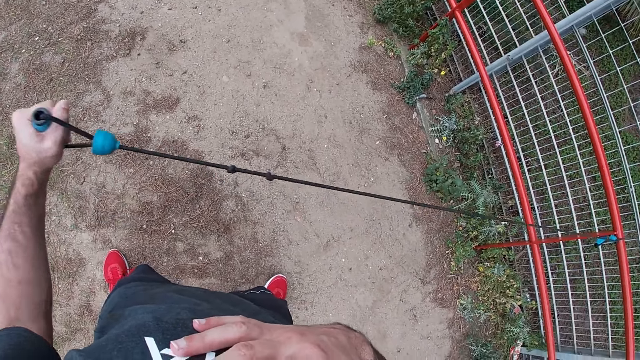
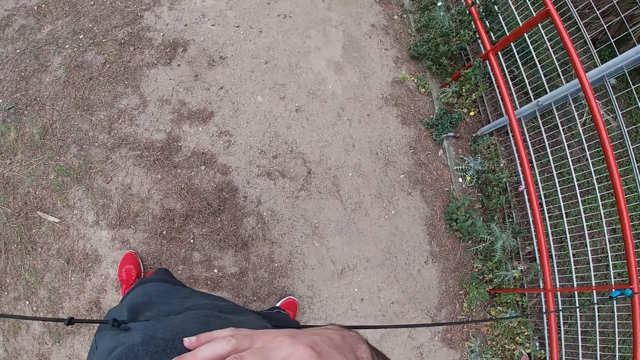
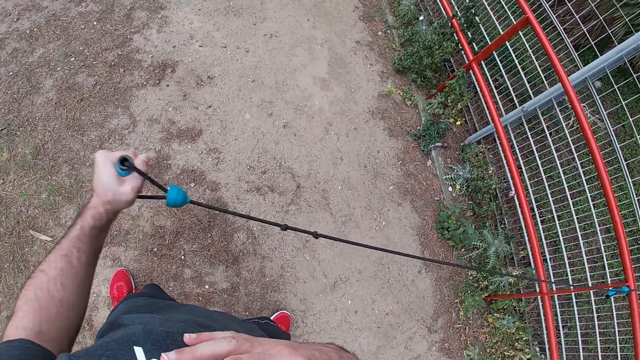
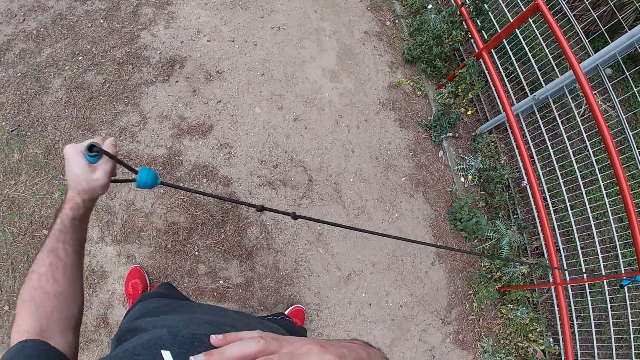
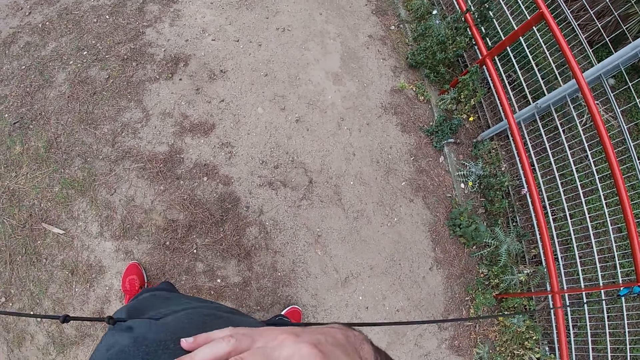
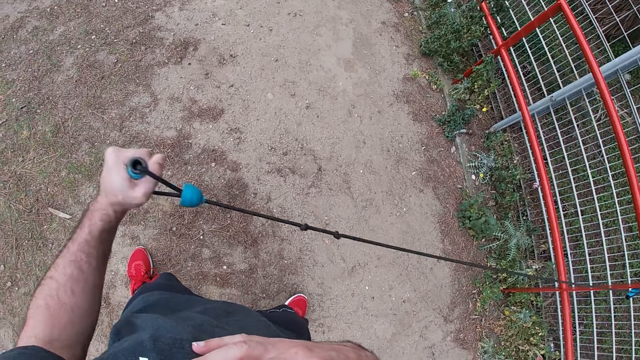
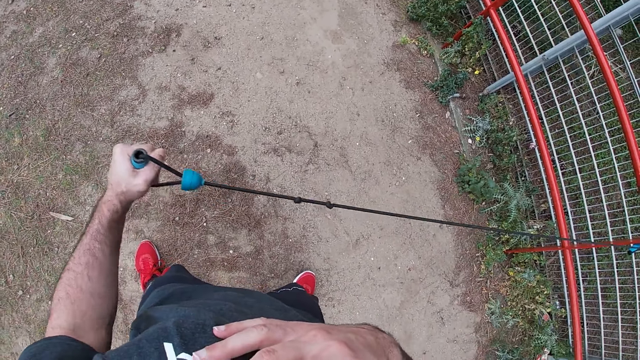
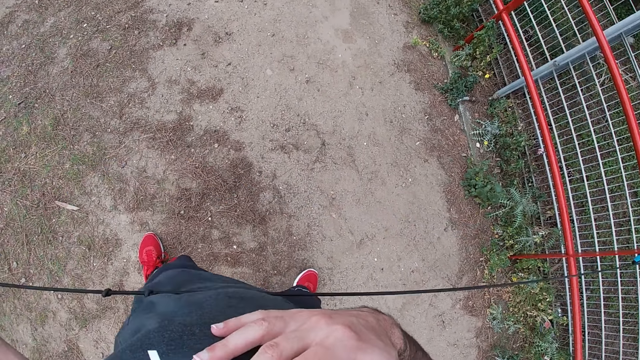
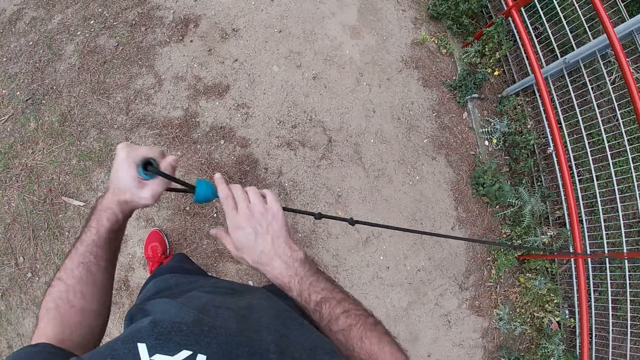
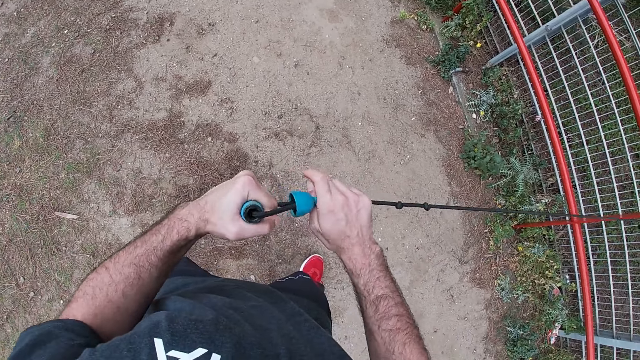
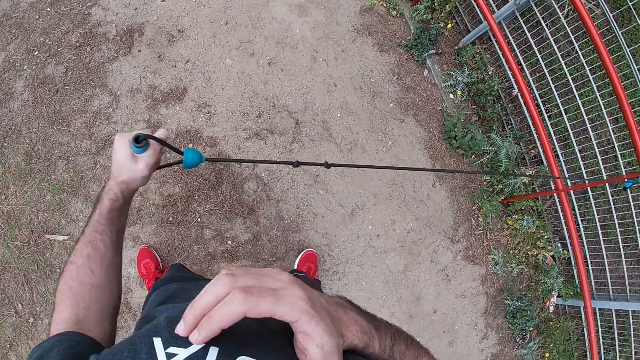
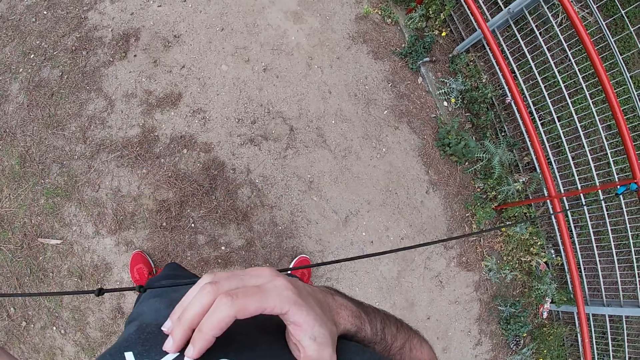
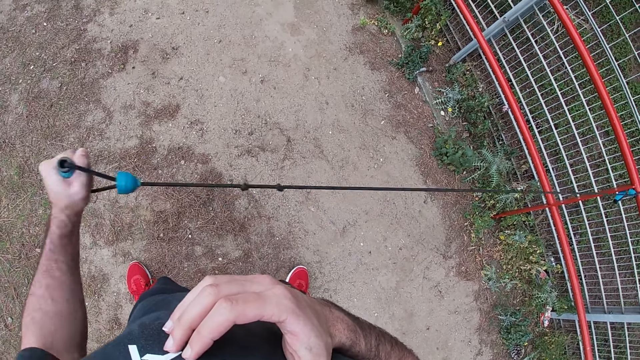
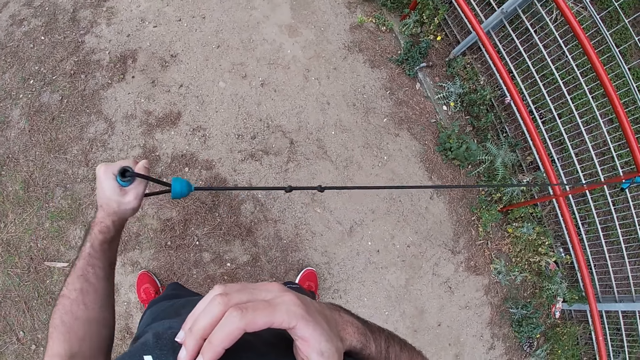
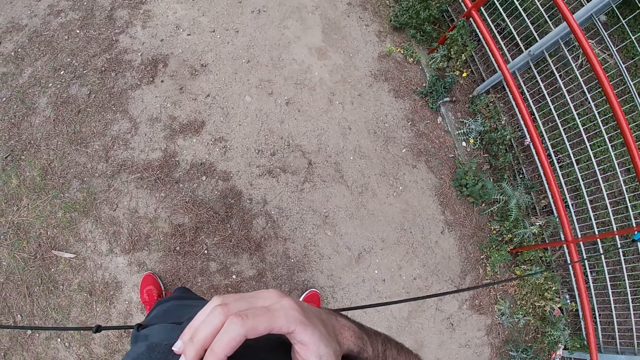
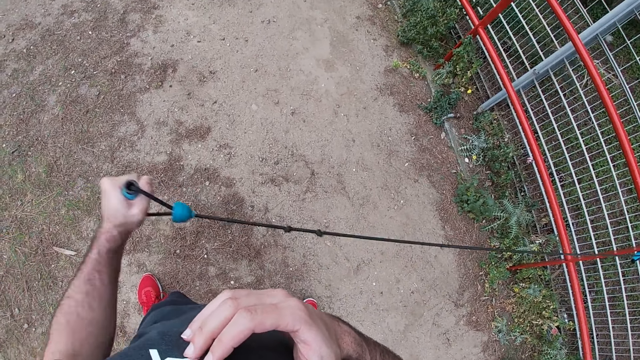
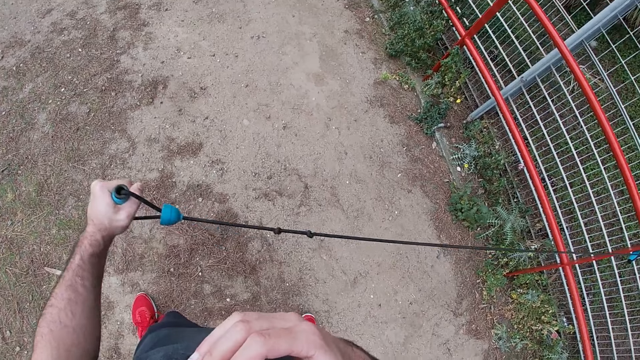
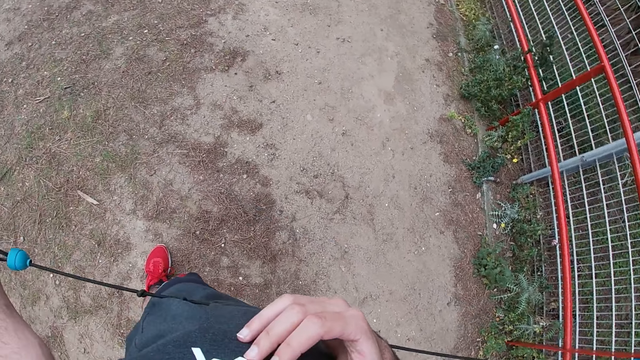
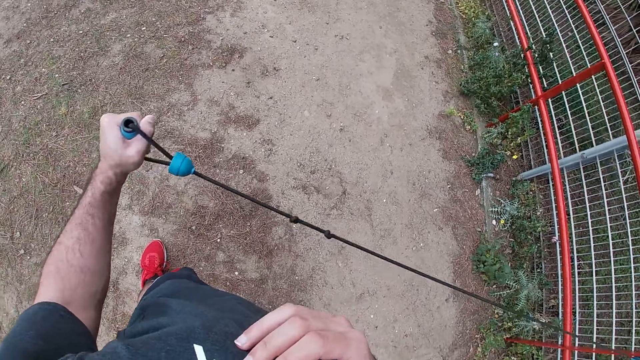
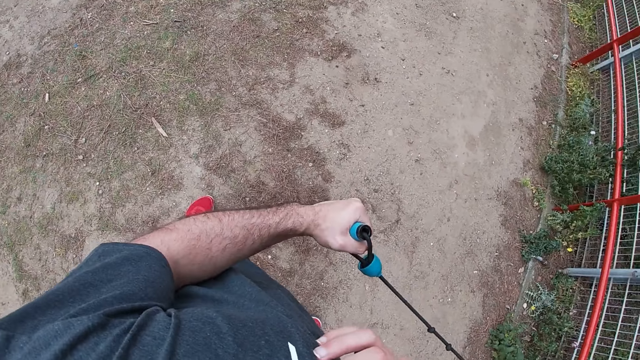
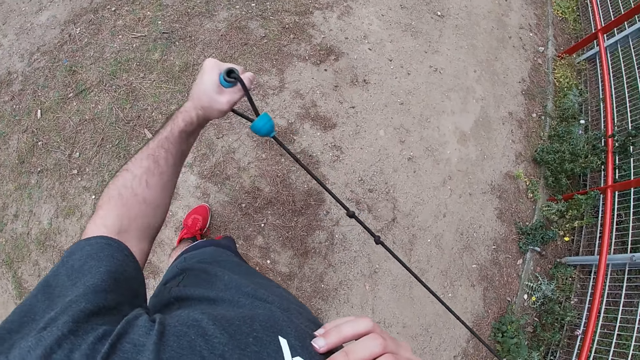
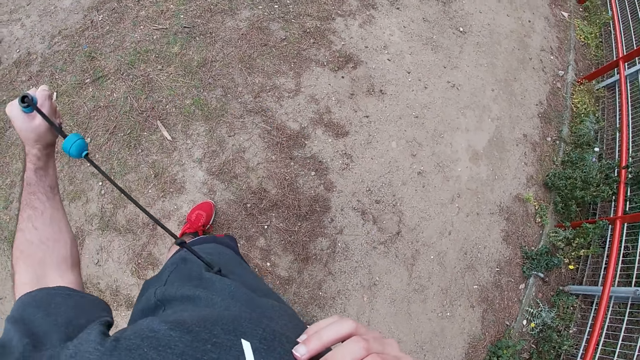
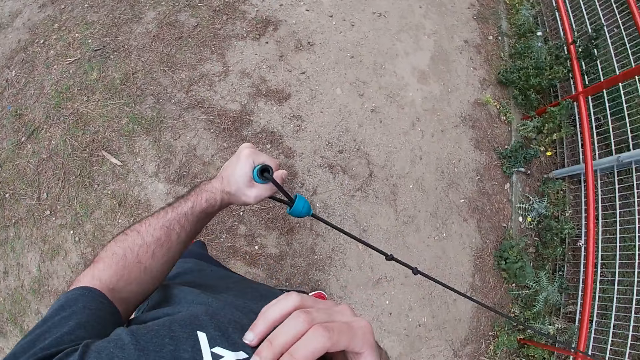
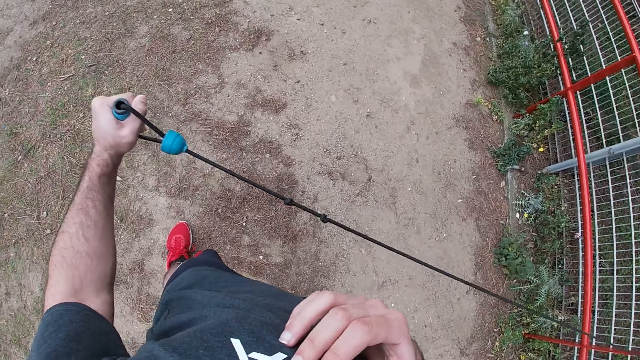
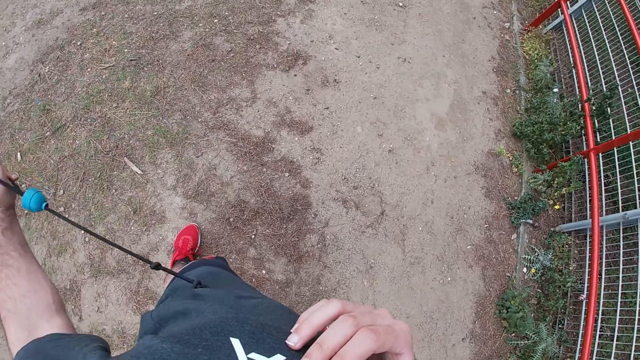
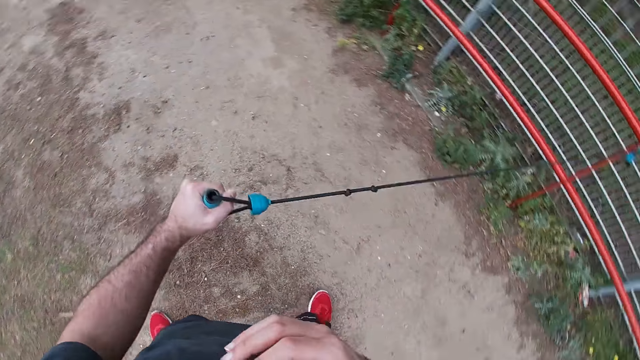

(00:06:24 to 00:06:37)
The camera wearer pulls the resistance band with his left hand repeatedly. He holds the resistance band with both hands. He pulls the resistance band with his left hand repeatedly.

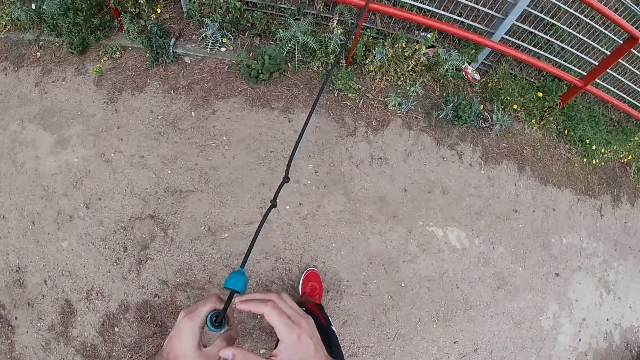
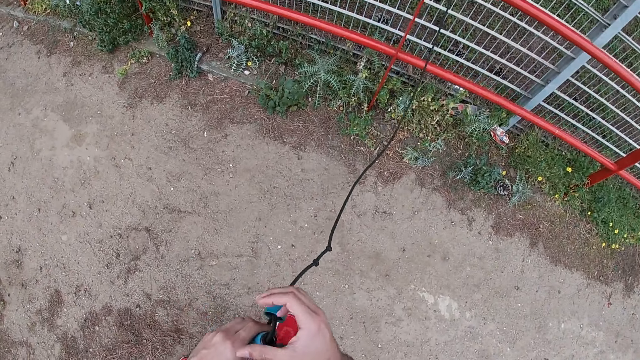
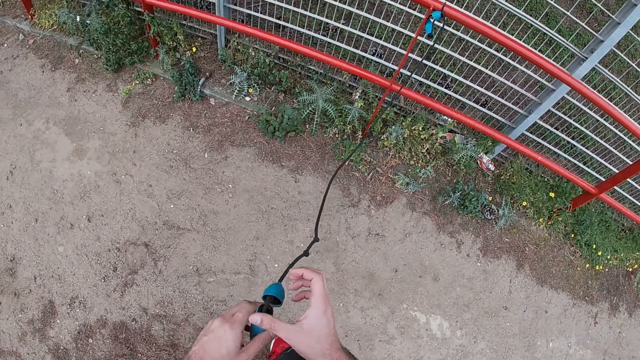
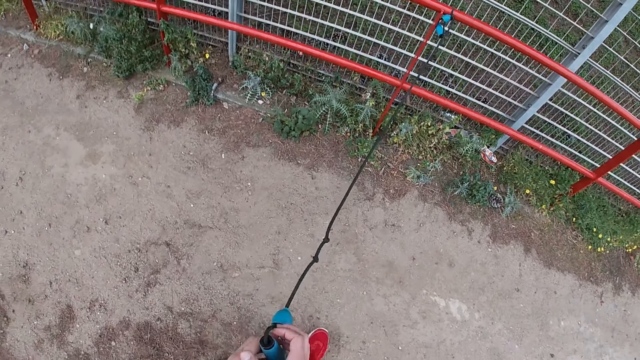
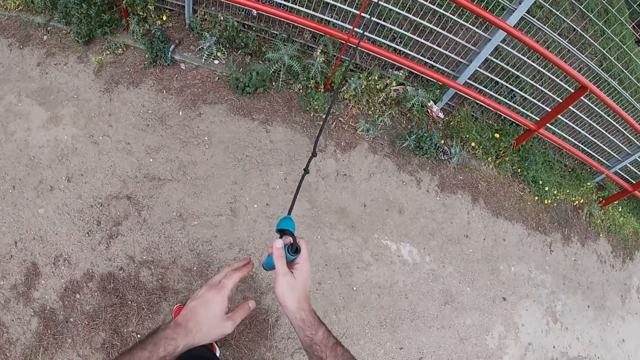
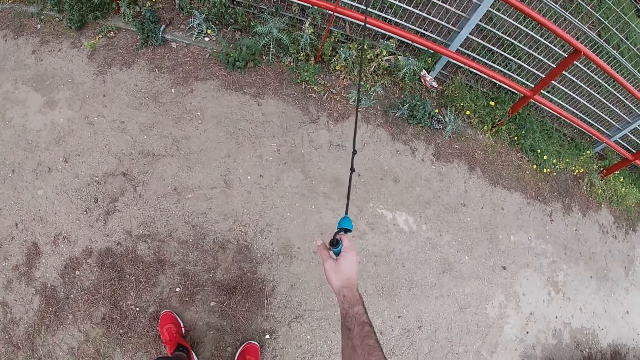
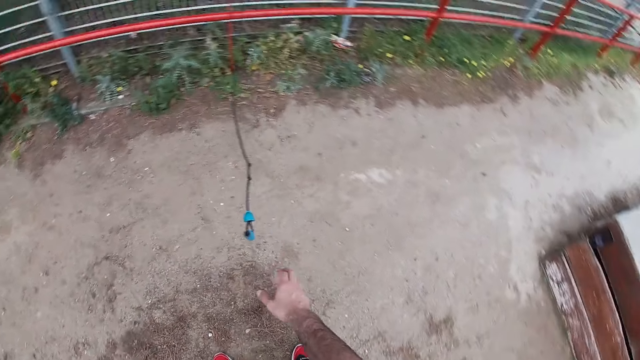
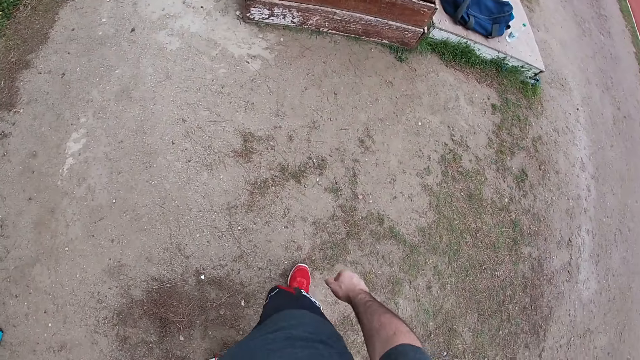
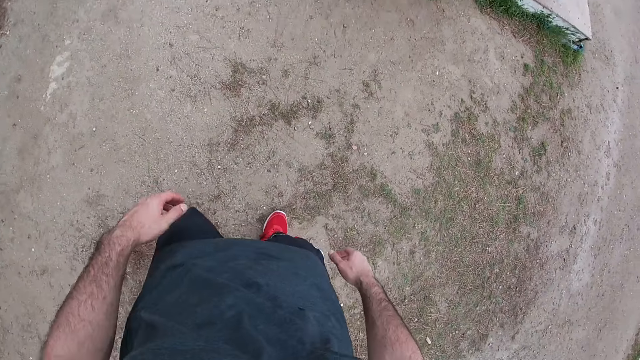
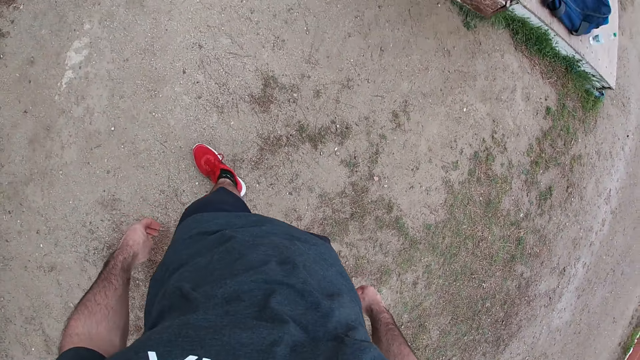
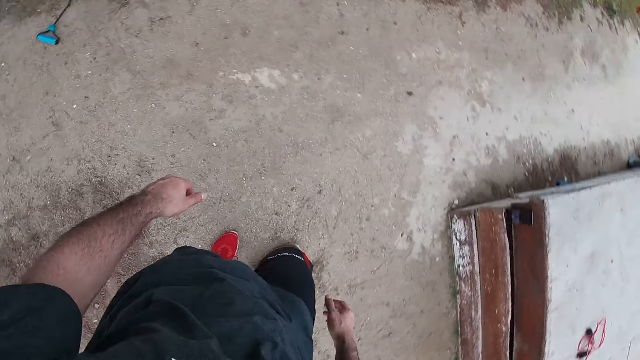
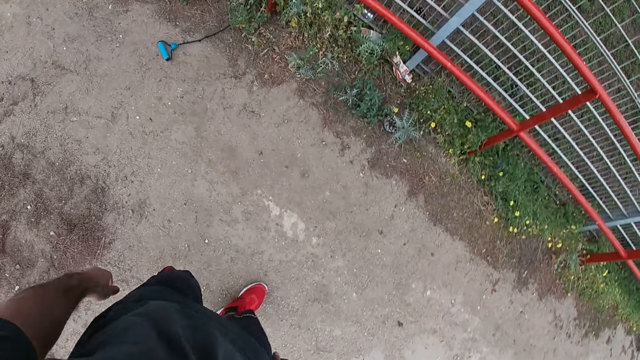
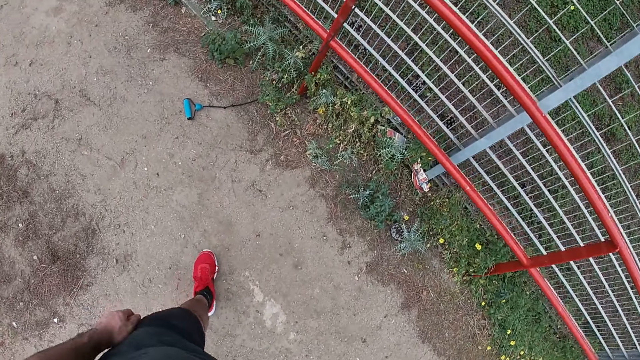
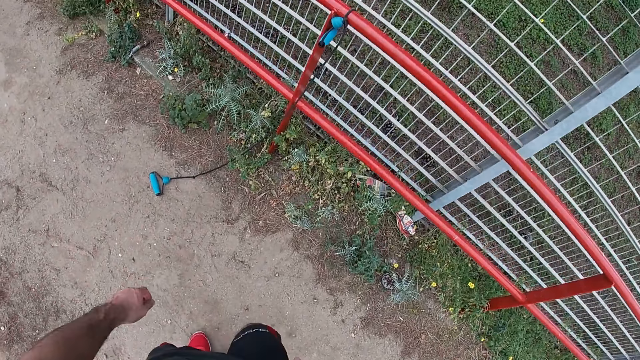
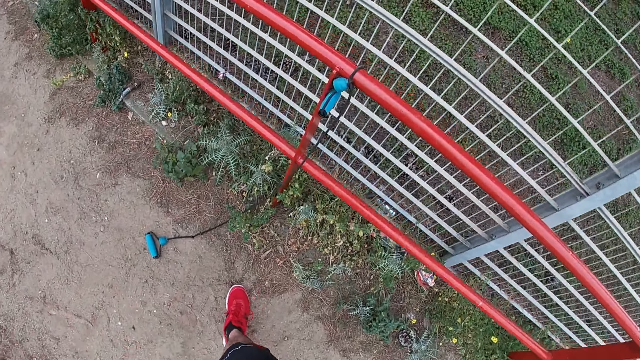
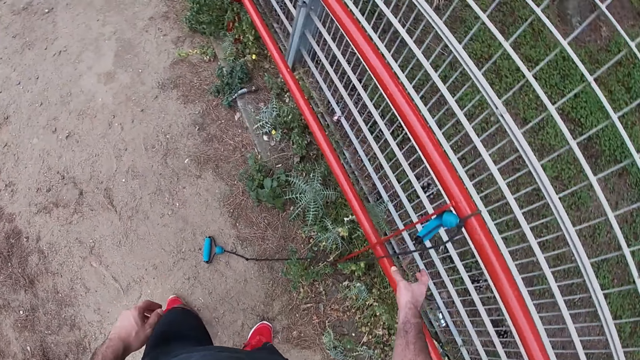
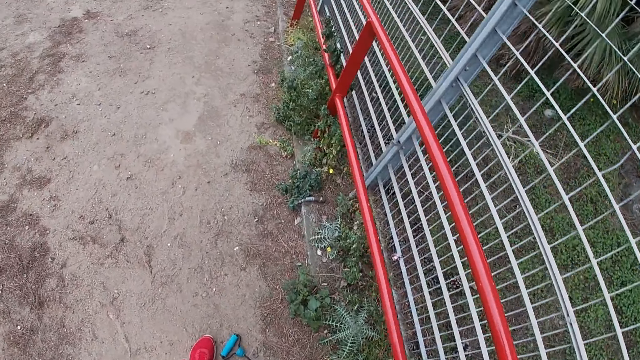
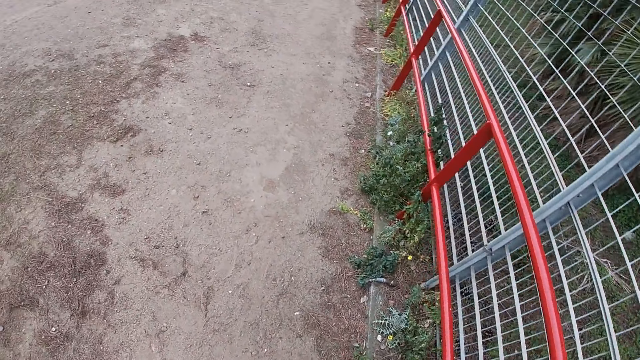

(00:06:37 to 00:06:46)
The camera wearer takes the rope to the right. He passes the resistance band from his left hand to his right hand. He drops the resistance band with his right hand. He walks near the fence. He takes the rope.
